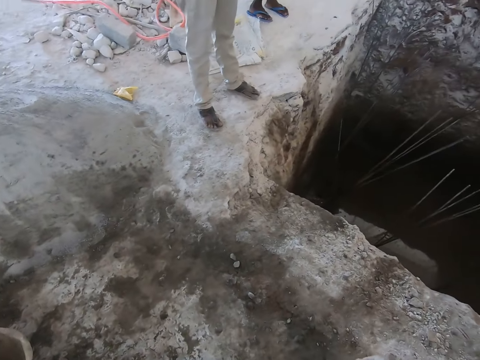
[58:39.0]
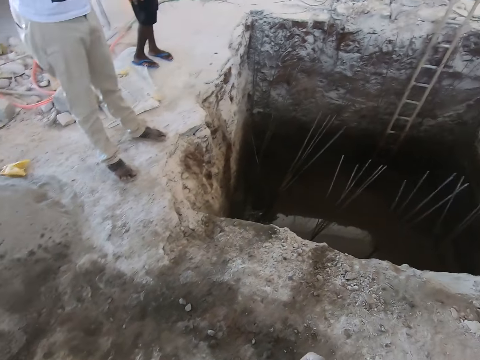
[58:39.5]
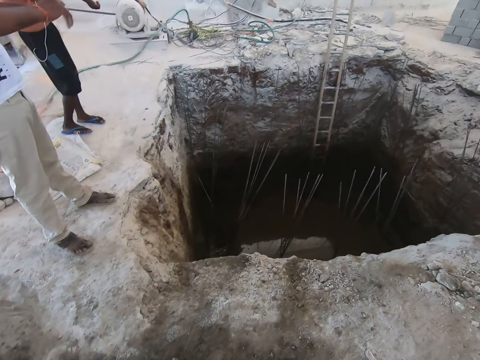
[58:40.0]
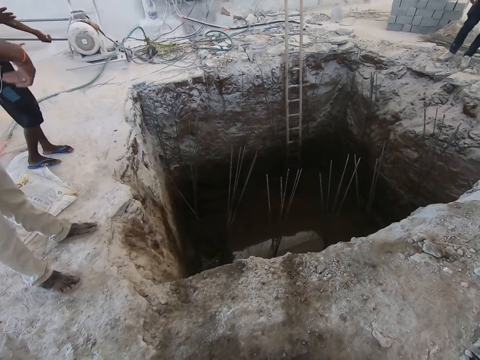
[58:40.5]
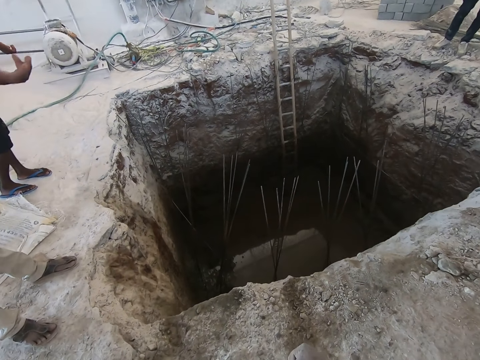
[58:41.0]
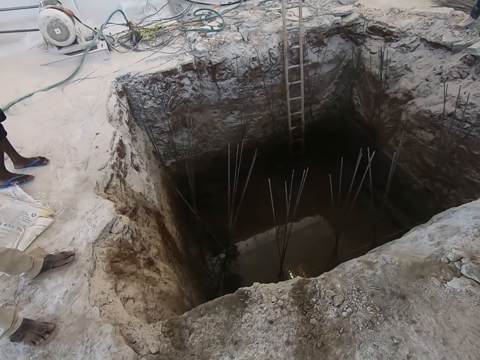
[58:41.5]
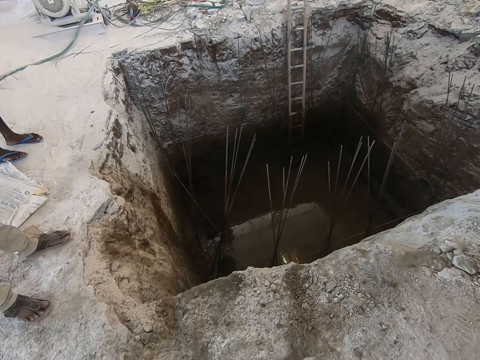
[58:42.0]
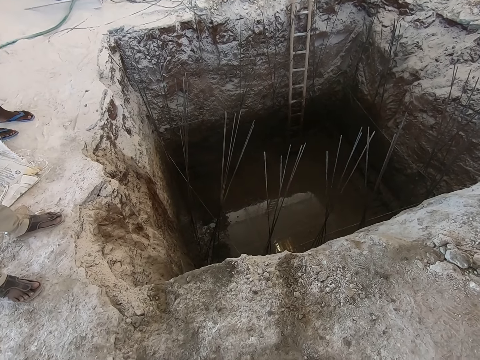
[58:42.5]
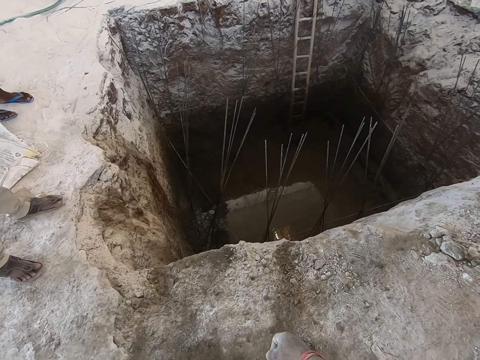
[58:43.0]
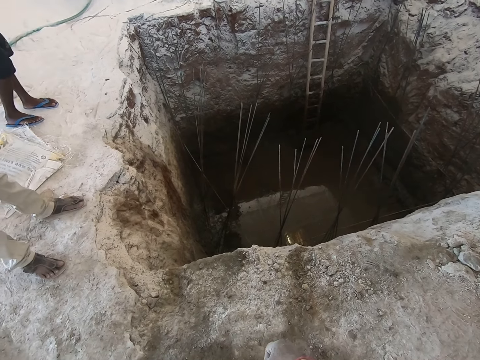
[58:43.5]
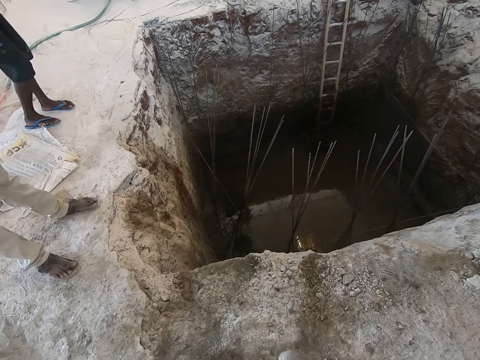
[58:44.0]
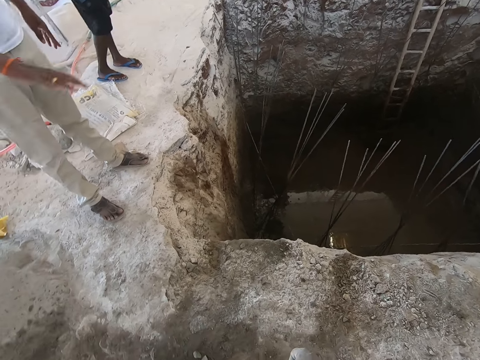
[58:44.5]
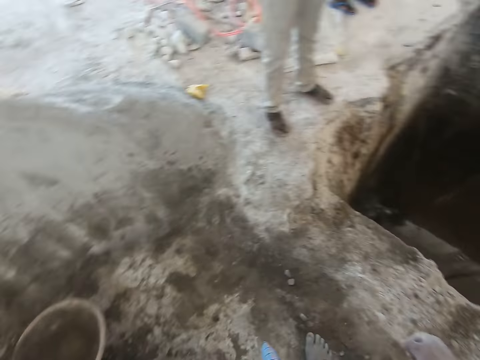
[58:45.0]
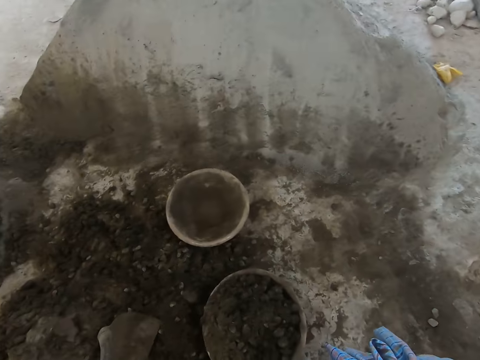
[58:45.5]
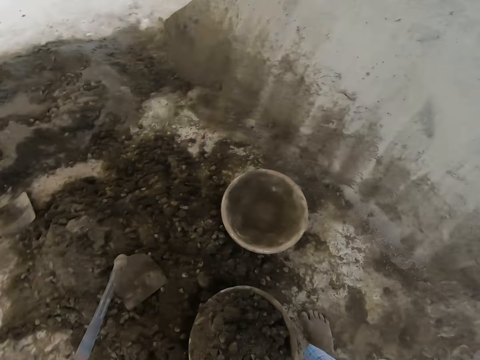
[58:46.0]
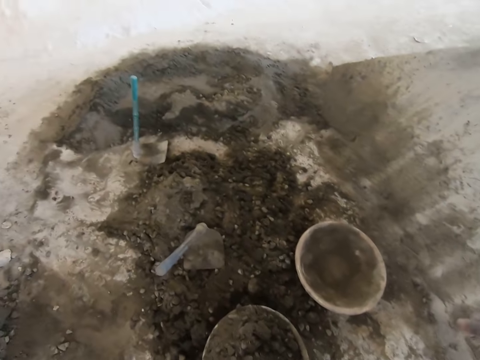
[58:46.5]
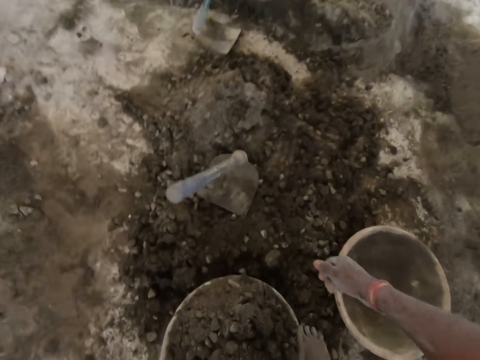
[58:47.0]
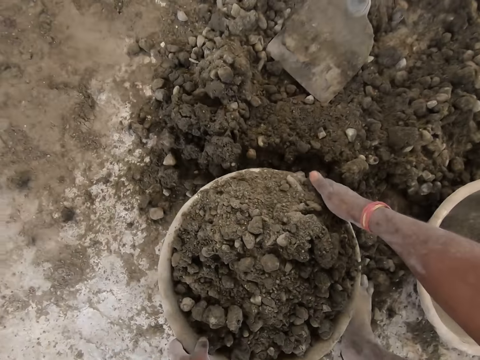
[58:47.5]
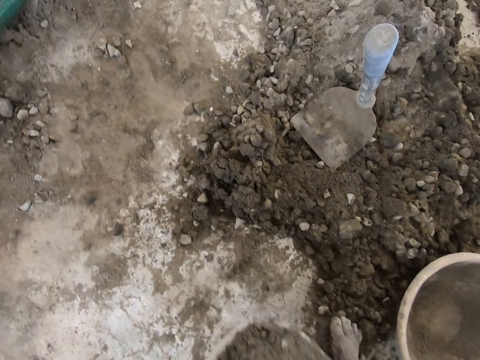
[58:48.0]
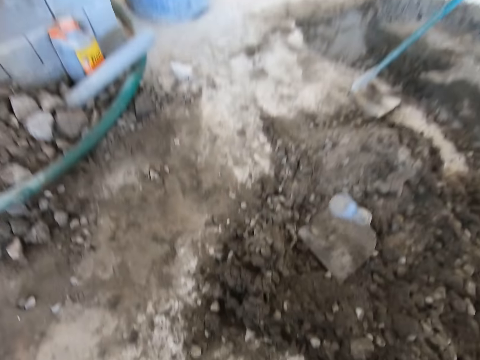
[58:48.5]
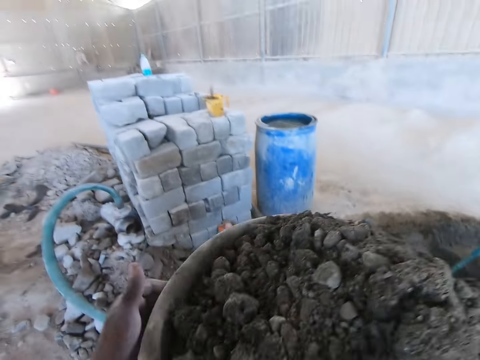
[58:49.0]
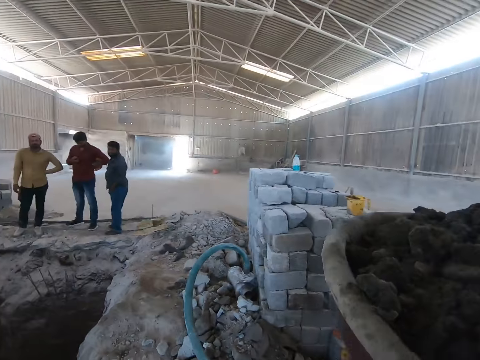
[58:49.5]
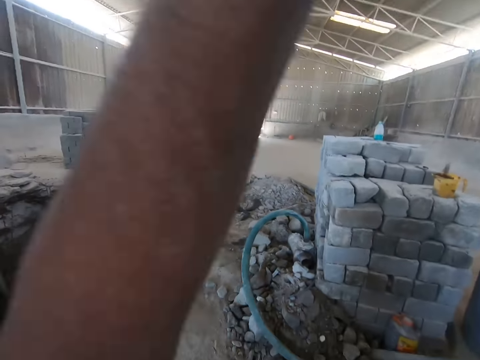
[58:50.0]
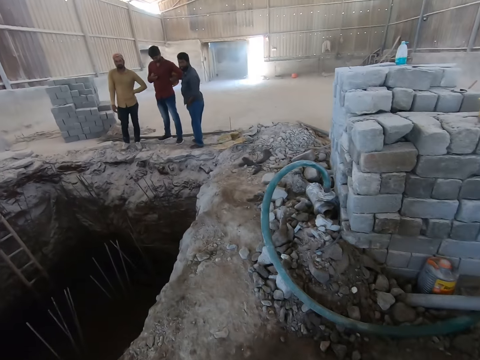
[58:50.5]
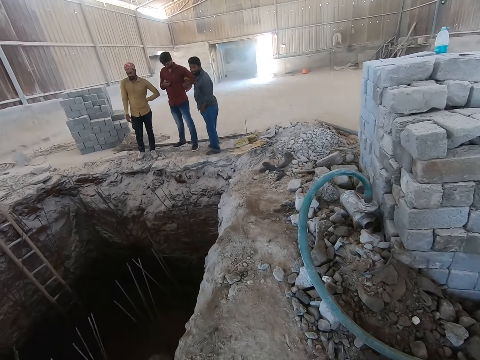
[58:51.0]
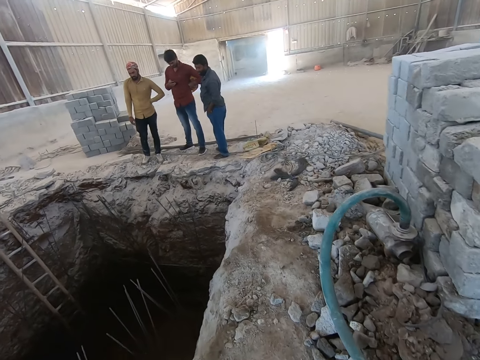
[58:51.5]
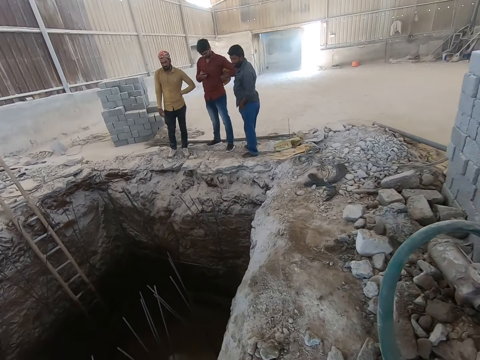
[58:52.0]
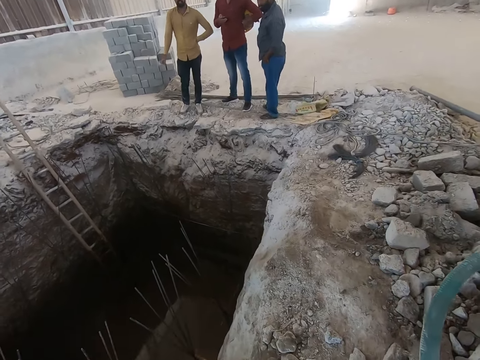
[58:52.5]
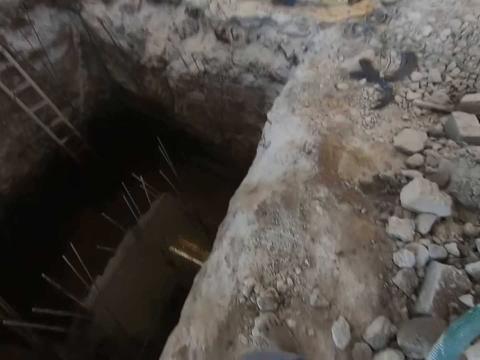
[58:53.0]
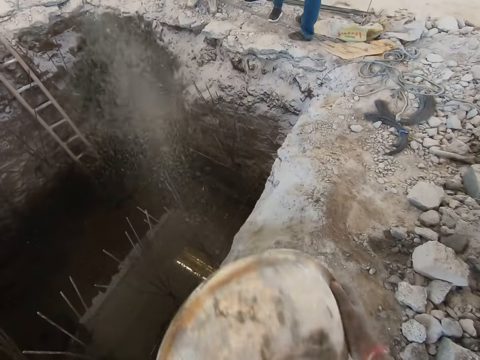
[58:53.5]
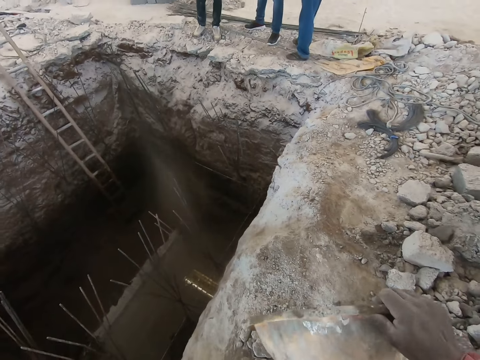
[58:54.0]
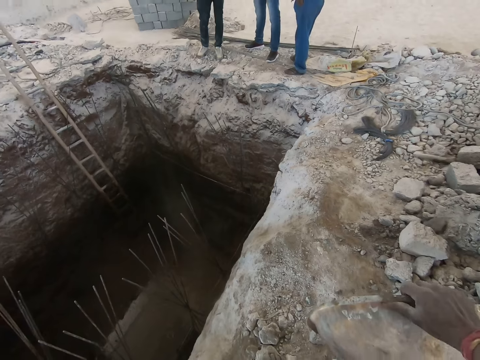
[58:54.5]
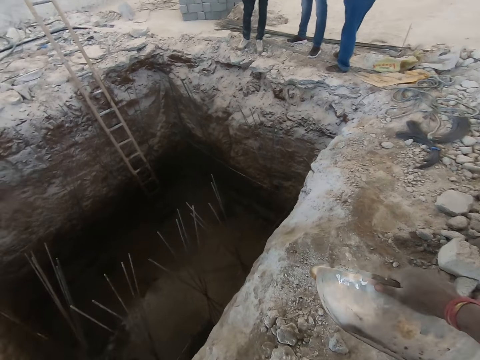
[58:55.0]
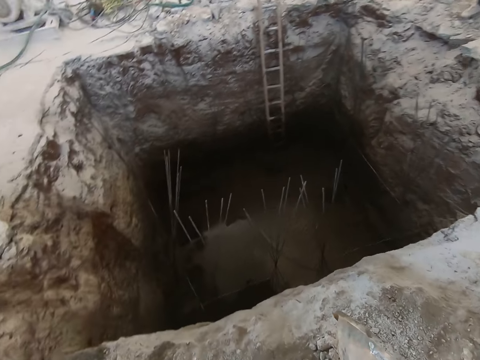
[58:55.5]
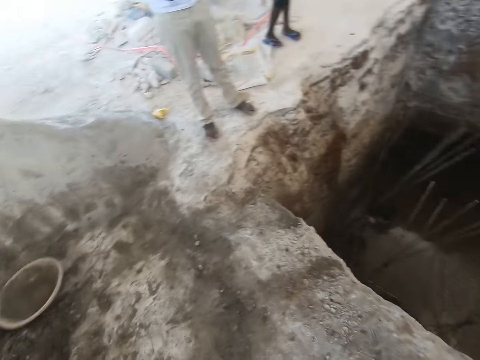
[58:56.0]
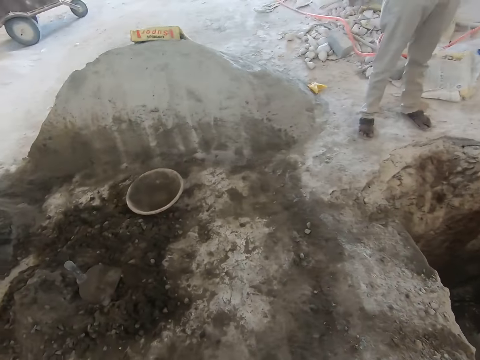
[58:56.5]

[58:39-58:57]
The camera wearer interacts with a man. He carries the head pan from the floor with both hands. He raises the head pan over his head with both hands. He interacts with another man. He pours the mortar in the head pan into a trench with both hands. He holds the head pan with his right hand.

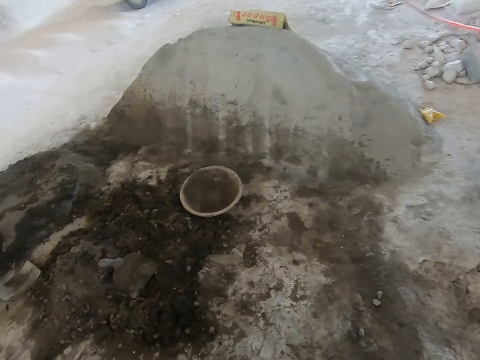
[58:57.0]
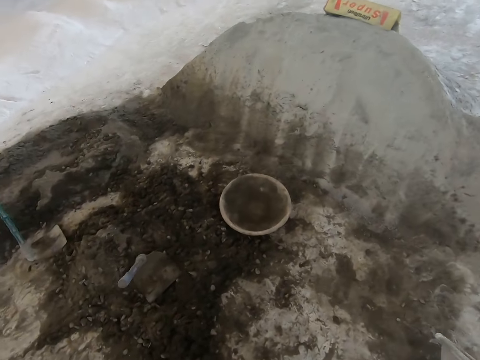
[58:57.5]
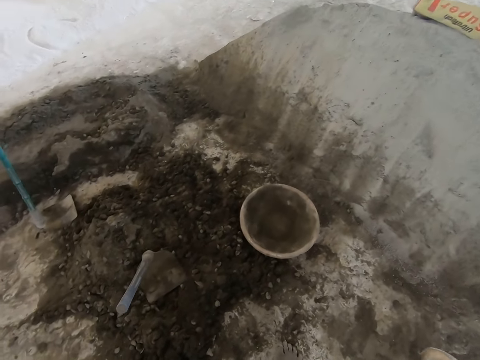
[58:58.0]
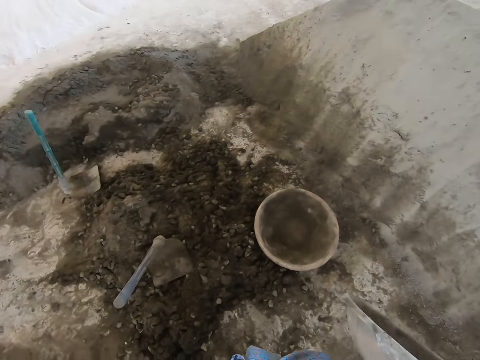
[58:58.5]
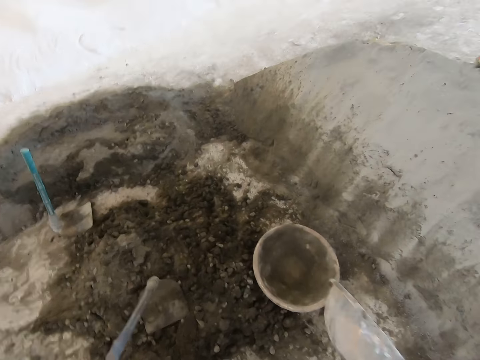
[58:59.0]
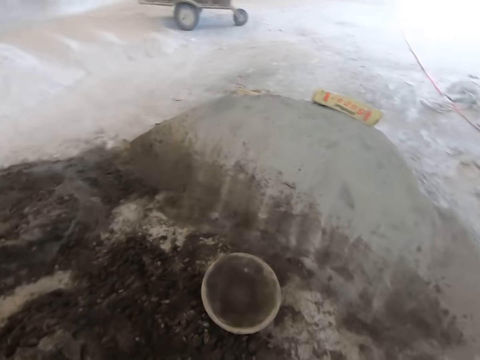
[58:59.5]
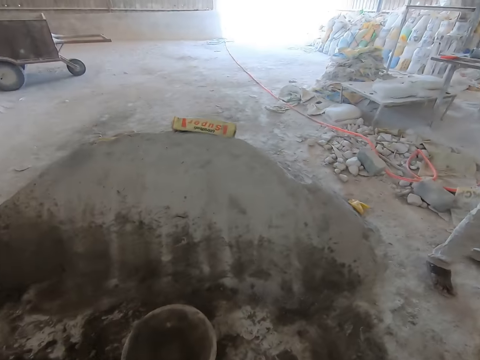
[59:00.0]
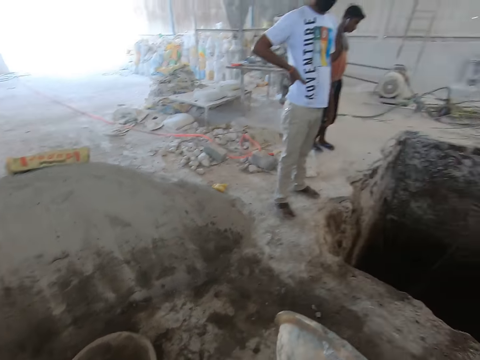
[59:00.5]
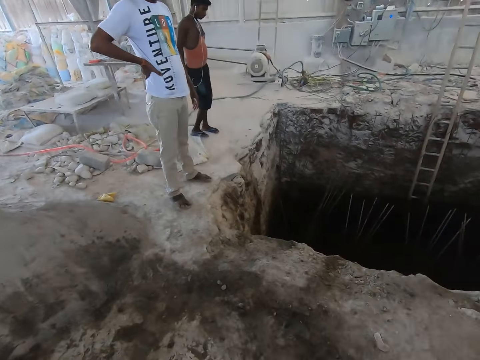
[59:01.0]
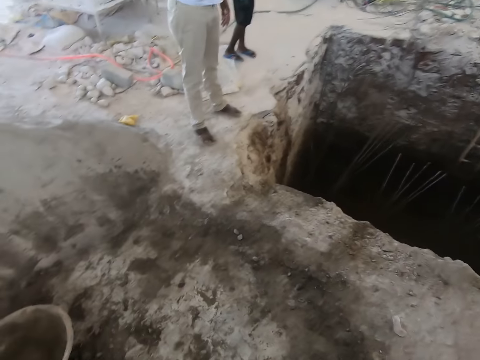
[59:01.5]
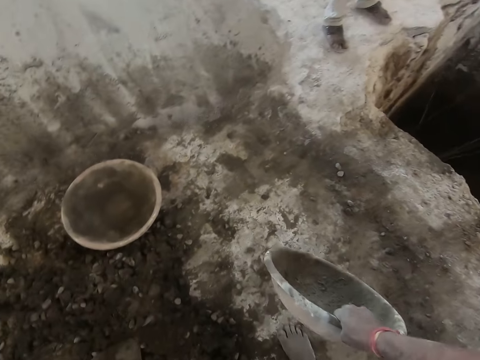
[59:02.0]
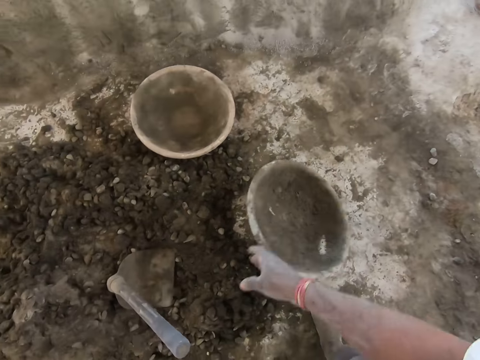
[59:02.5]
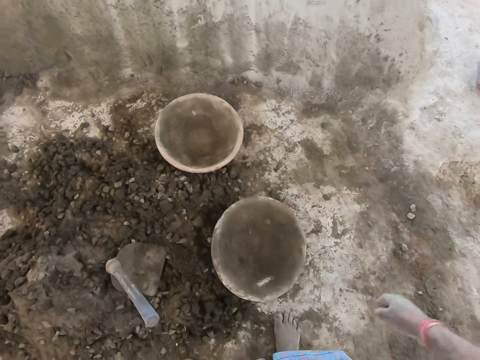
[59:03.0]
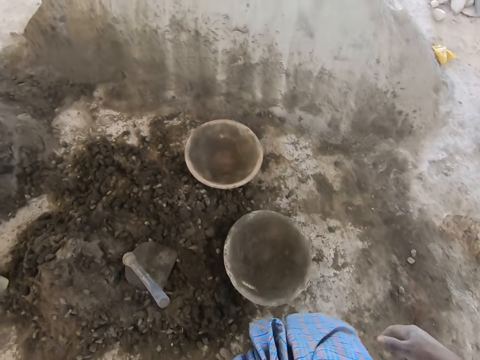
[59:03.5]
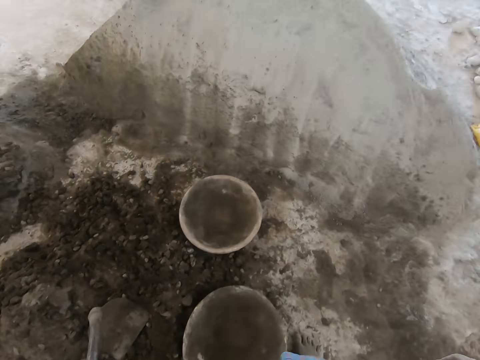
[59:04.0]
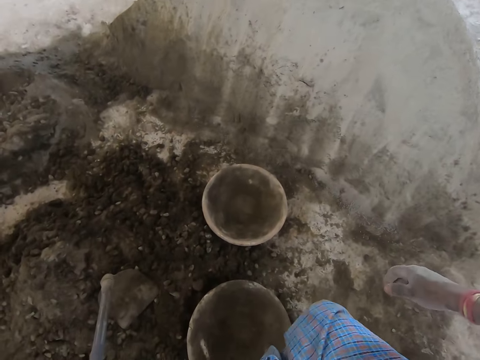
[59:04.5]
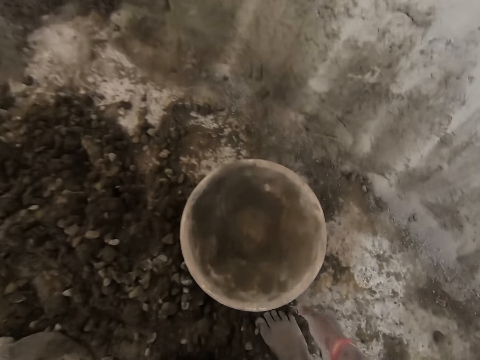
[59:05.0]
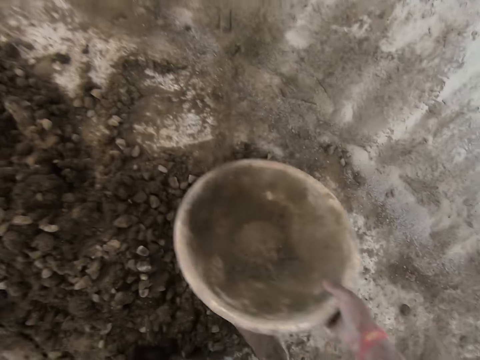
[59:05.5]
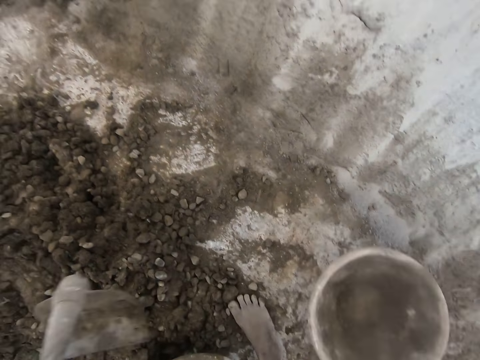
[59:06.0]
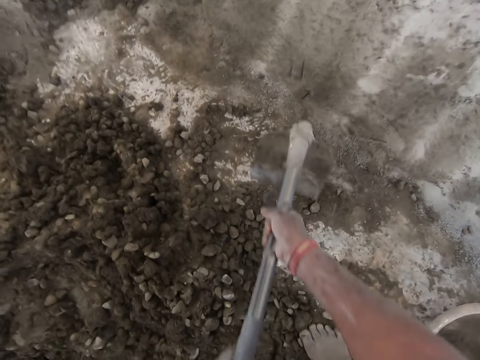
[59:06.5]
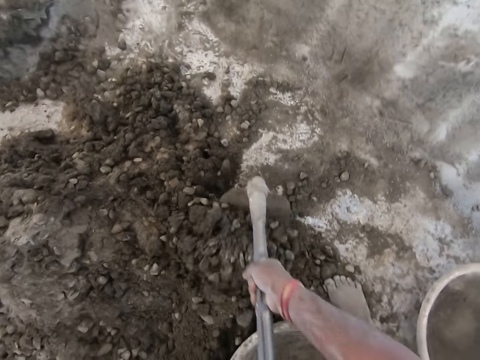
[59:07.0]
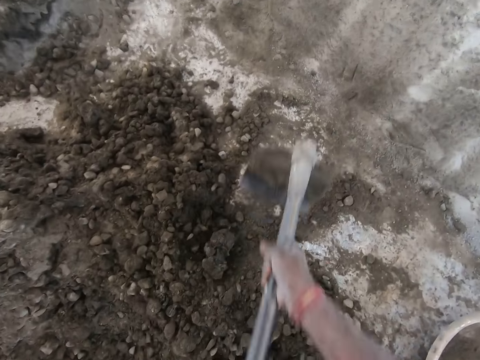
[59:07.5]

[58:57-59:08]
The camera wearer drops the head pan on the floor with his right hand. He moves another head pan aside on the floor with his right hand. He packs the mortar into the head pan with the hoe in both hands.
